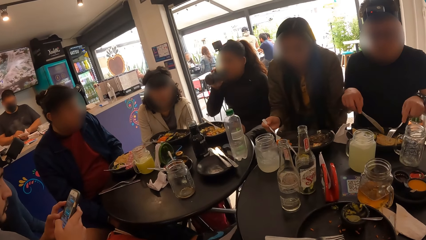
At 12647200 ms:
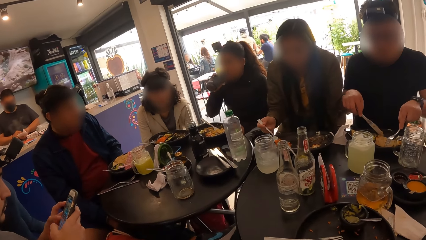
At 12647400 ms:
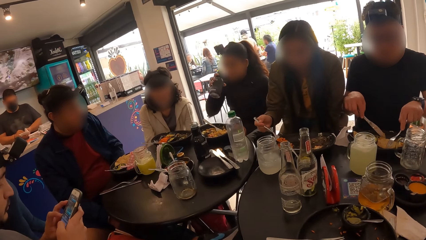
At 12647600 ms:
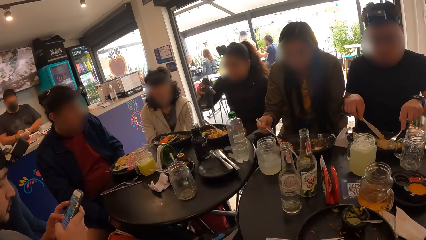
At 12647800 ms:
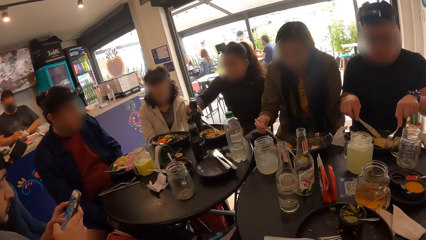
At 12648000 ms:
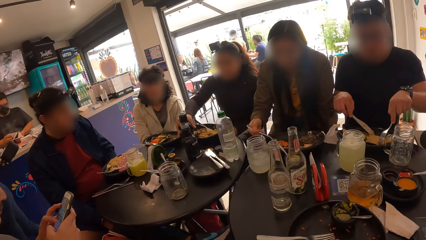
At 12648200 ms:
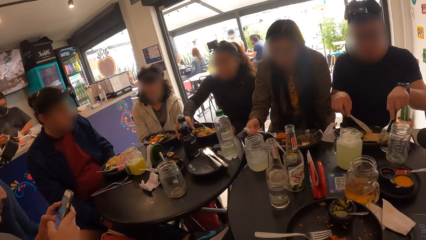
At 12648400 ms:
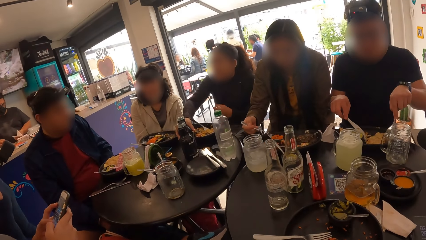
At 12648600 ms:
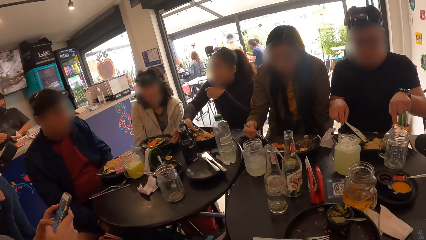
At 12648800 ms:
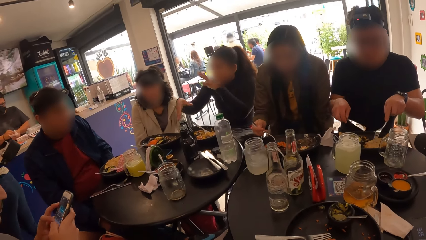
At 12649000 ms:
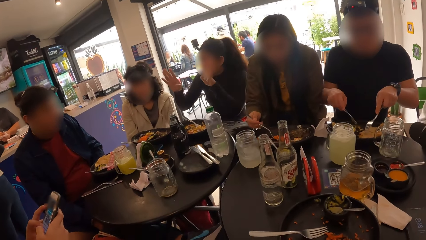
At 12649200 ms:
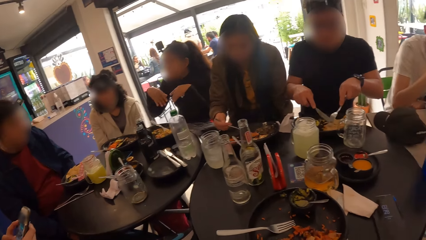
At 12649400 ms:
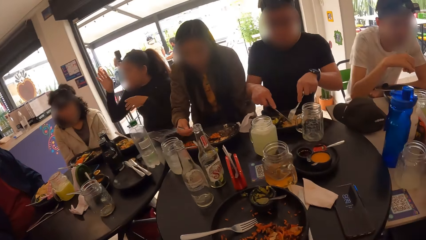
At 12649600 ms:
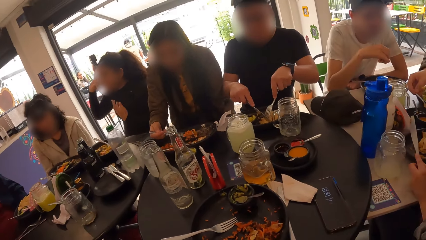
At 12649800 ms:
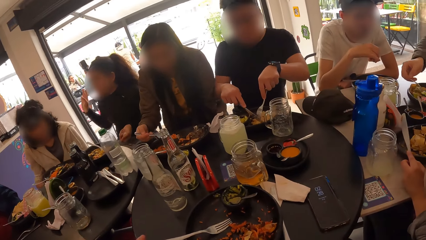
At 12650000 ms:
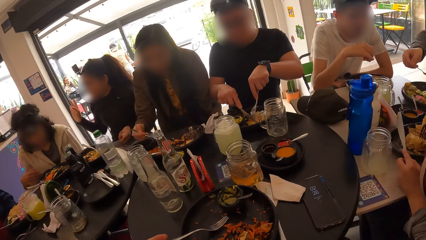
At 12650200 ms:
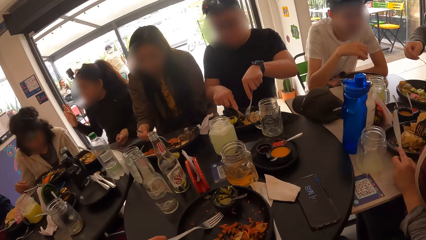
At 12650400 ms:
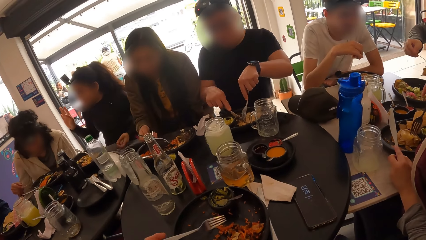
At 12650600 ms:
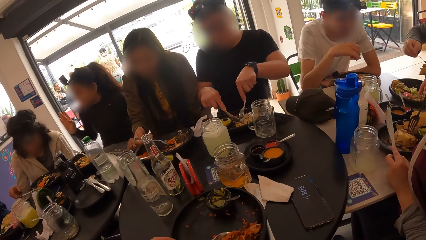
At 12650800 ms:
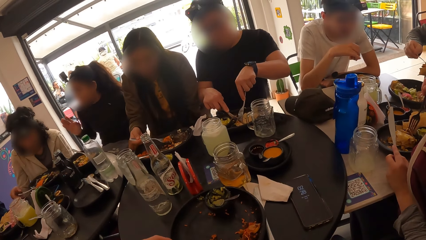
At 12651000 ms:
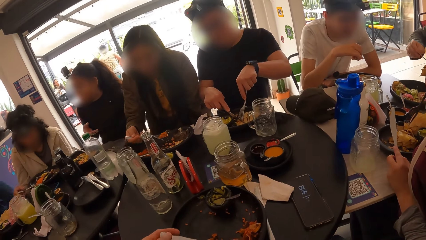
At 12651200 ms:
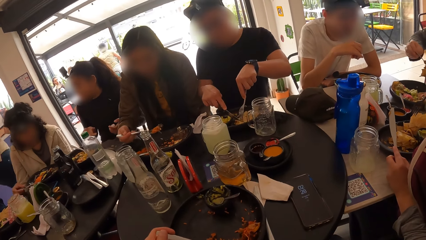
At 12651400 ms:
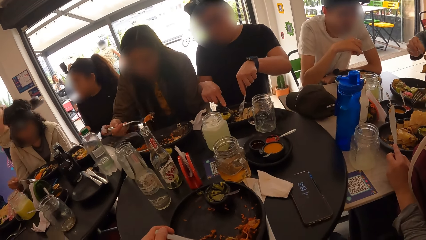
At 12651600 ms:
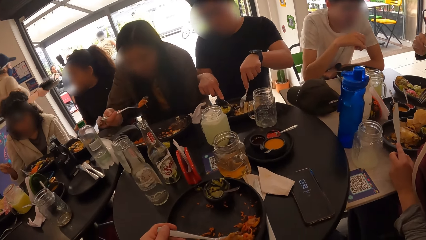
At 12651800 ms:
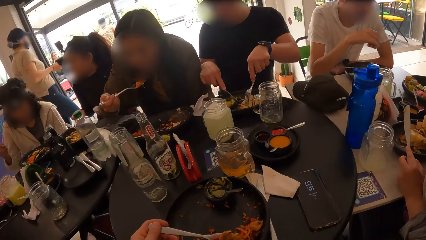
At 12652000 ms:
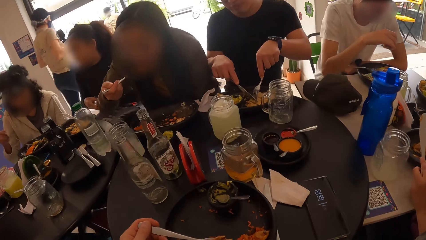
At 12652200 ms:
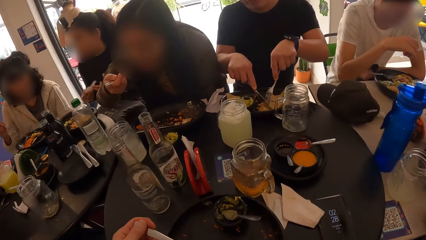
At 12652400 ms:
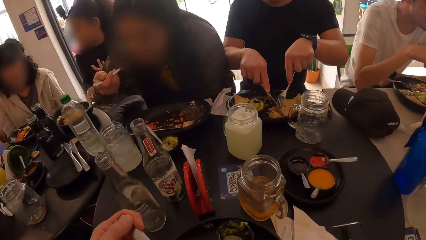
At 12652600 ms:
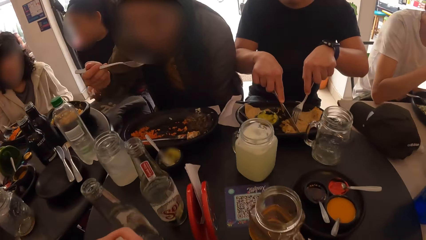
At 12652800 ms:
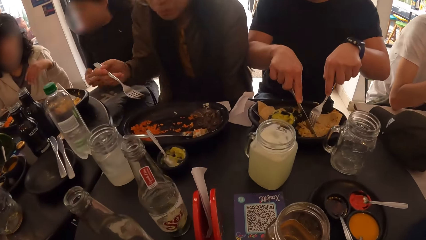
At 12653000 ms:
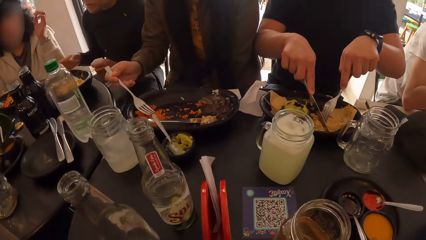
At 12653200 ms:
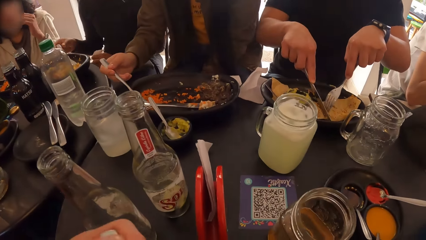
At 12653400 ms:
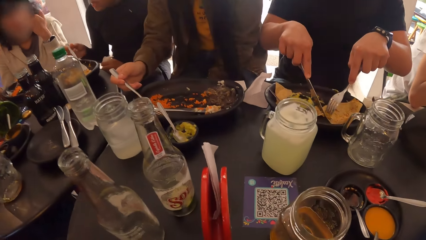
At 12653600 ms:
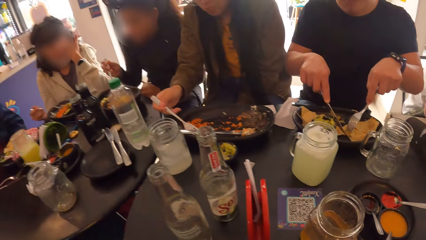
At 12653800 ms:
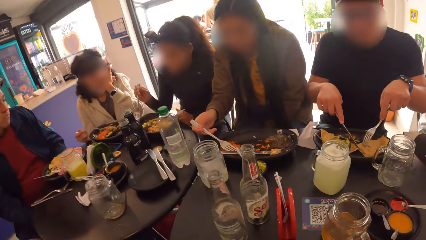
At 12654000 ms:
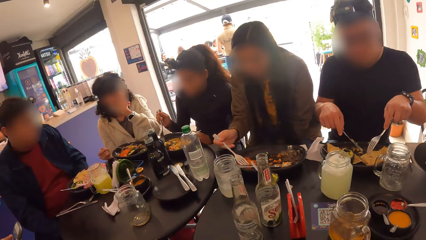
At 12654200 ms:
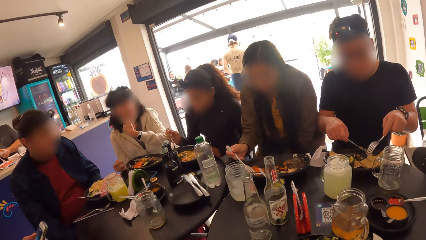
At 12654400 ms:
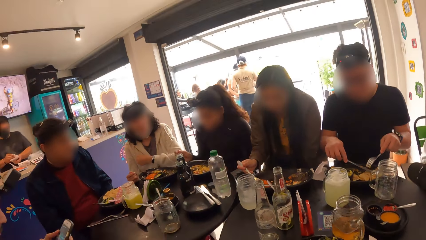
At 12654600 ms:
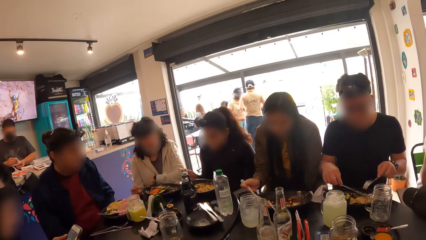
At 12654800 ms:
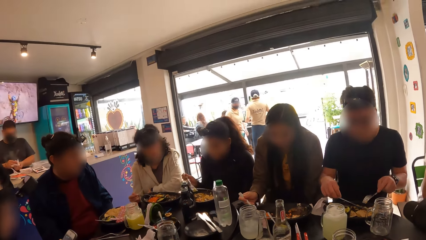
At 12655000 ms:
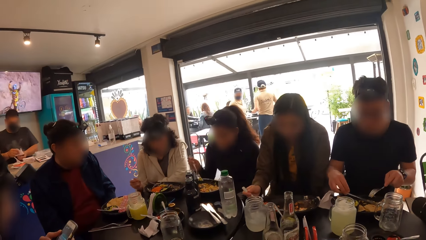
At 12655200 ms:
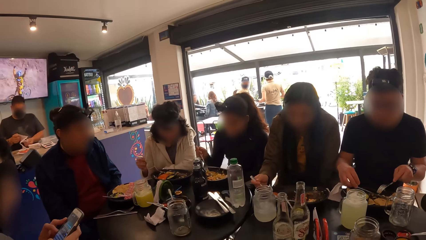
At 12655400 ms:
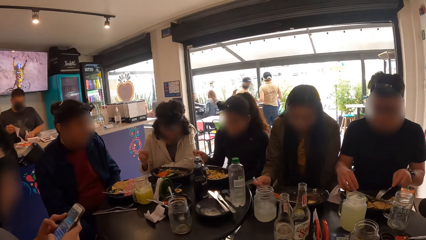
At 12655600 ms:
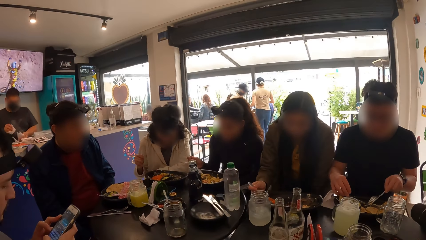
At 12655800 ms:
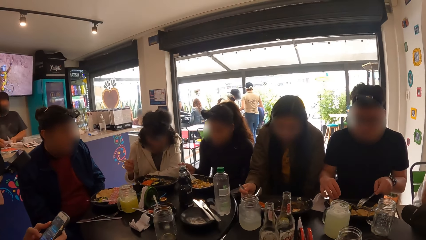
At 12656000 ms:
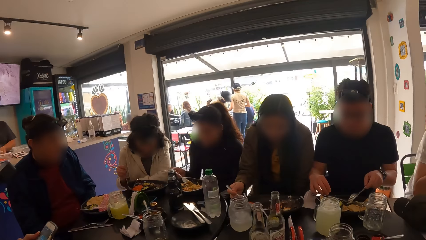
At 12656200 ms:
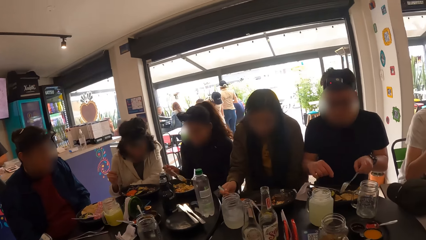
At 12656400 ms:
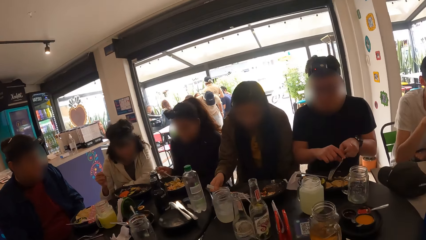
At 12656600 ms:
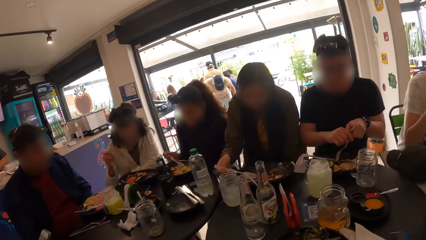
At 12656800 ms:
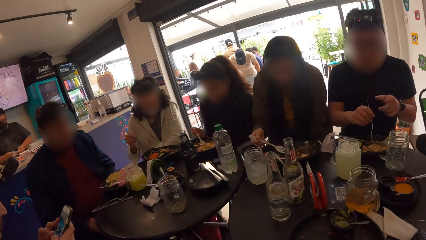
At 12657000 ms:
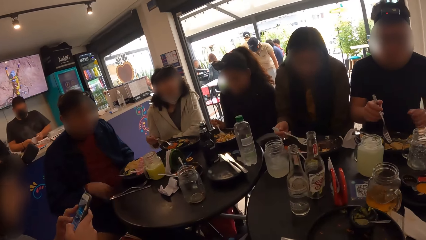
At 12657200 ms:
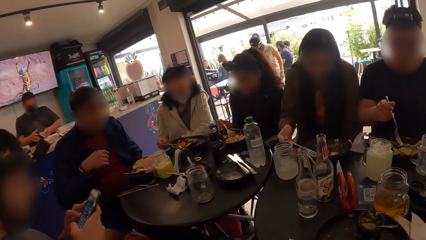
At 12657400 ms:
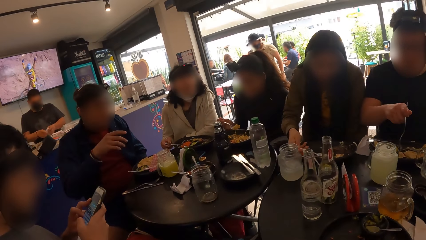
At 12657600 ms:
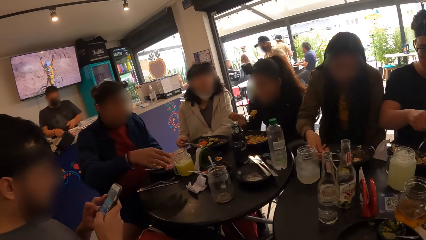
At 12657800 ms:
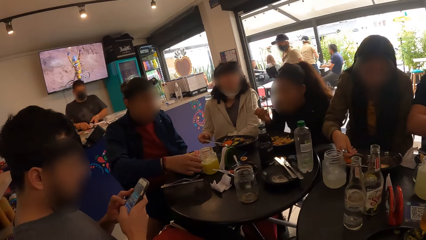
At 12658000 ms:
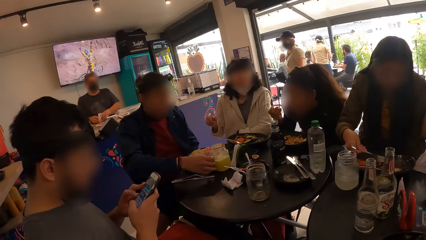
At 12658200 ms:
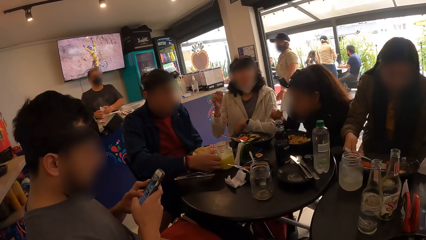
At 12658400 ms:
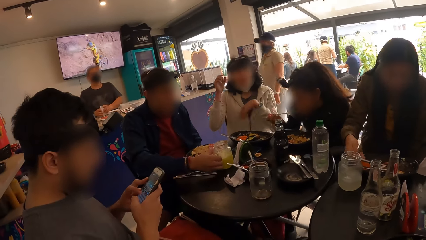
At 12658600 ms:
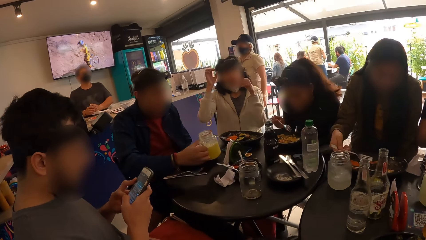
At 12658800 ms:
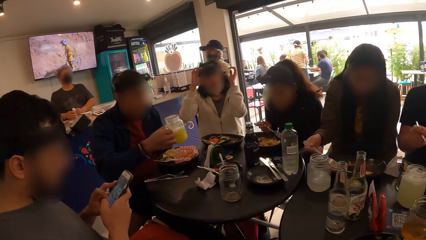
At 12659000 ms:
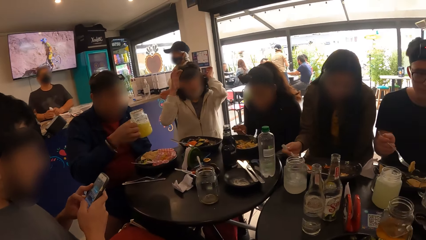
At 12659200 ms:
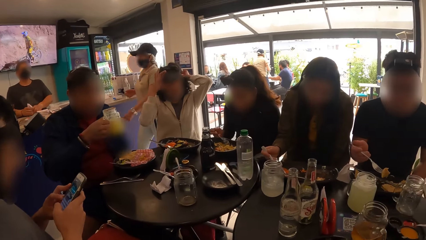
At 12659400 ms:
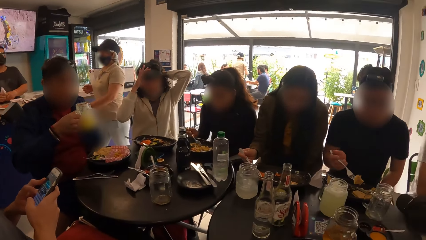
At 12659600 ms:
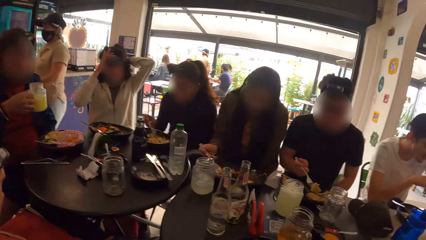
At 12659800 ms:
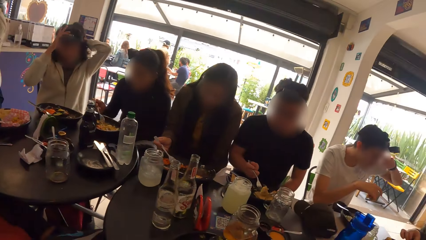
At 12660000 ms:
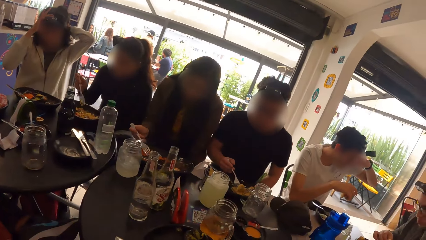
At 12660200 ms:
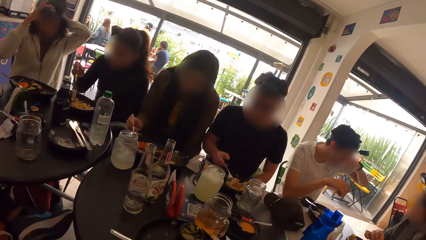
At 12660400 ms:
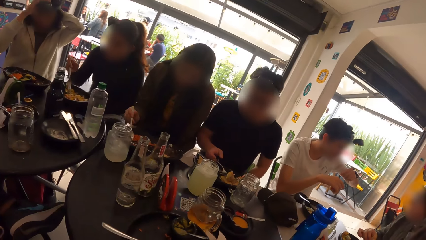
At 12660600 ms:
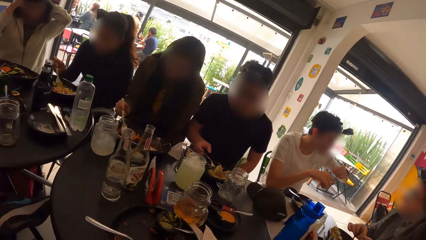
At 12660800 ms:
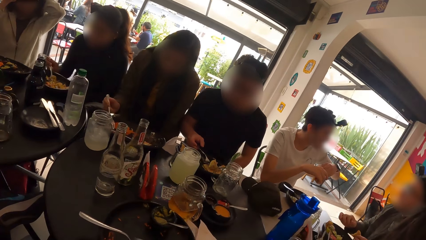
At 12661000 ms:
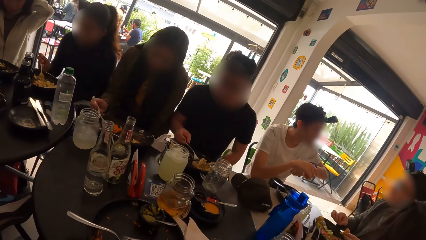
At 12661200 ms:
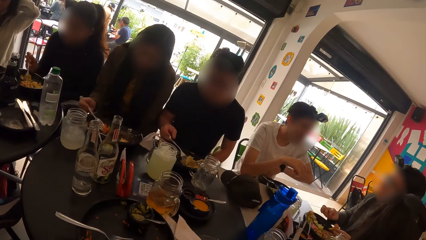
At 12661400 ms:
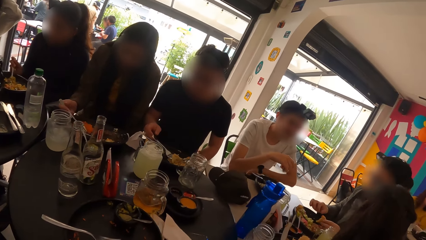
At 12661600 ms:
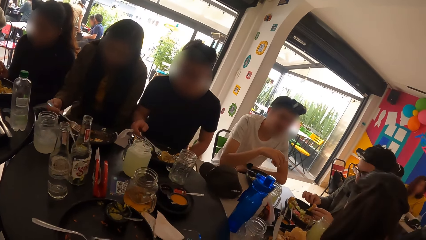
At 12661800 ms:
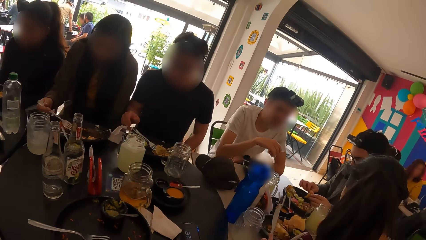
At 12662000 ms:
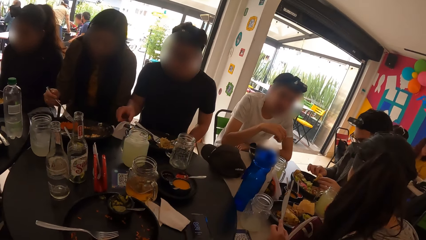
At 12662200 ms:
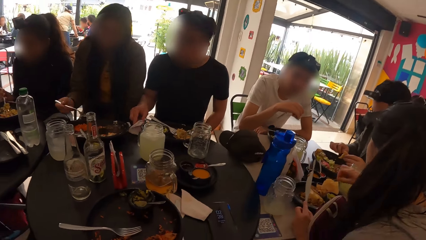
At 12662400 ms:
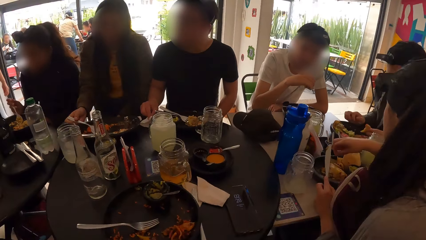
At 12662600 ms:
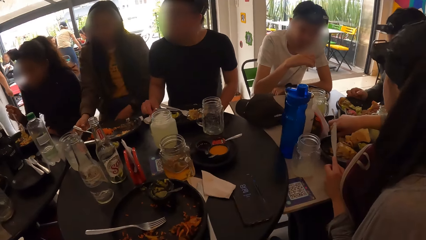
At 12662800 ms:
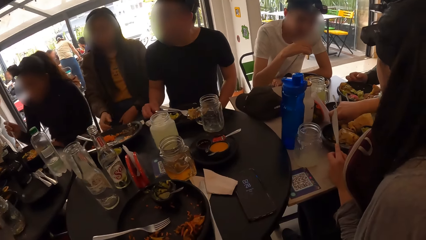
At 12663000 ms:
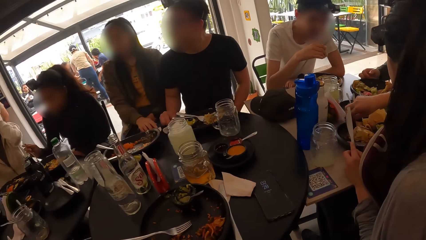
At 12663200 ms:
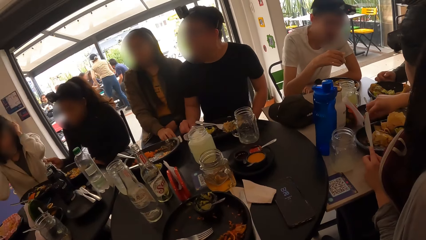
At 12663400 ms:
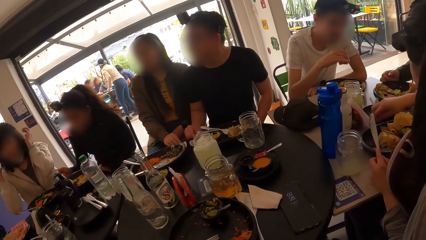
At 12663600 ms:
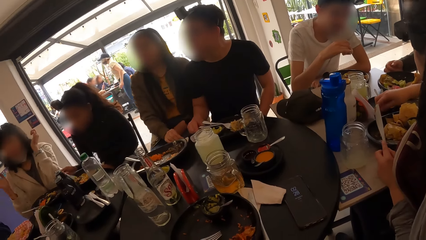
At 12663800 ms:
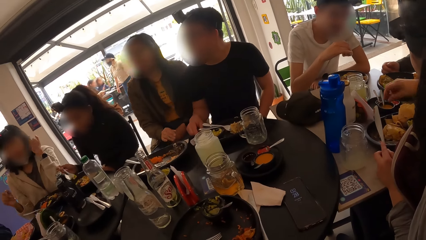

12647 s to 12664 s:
The woman drops the water bottle on the table with her right hand. The camera wearer eats the meal from the plate with the fork in her left hand. The man picks the glass cup from the table with his right hand.
